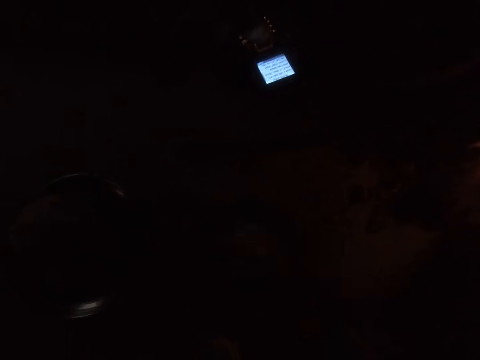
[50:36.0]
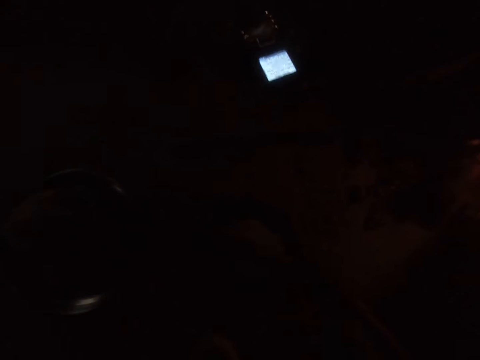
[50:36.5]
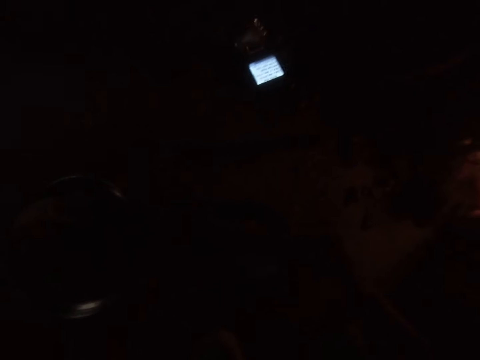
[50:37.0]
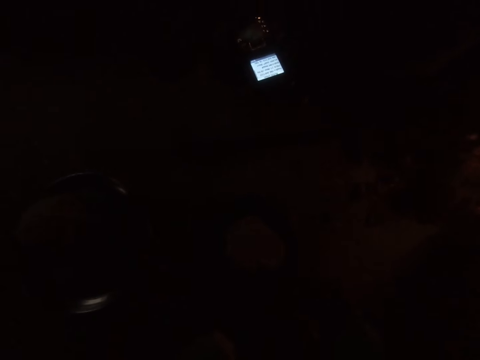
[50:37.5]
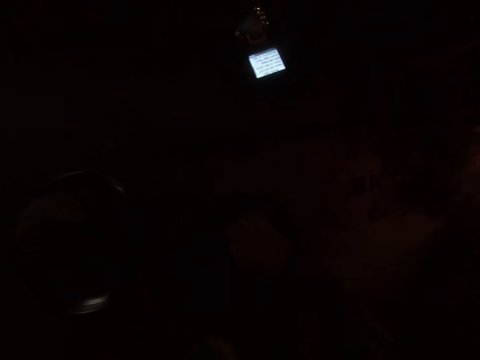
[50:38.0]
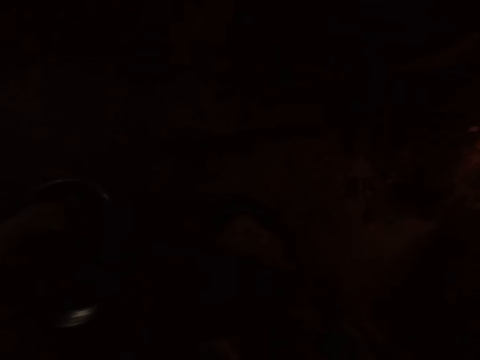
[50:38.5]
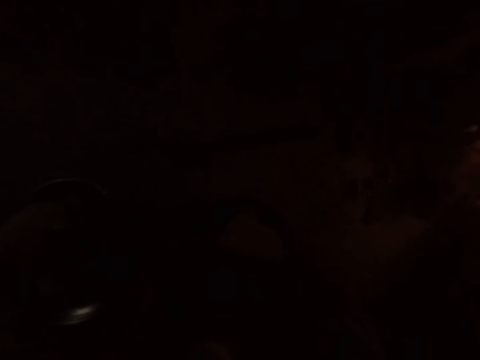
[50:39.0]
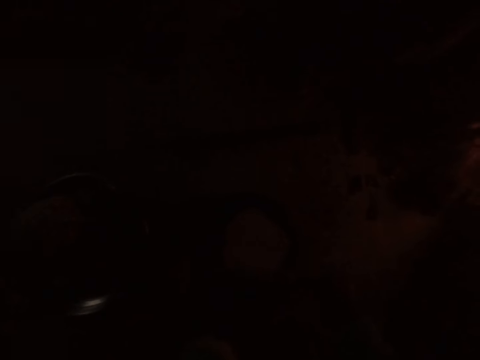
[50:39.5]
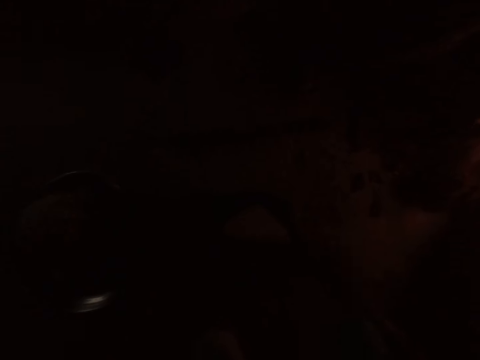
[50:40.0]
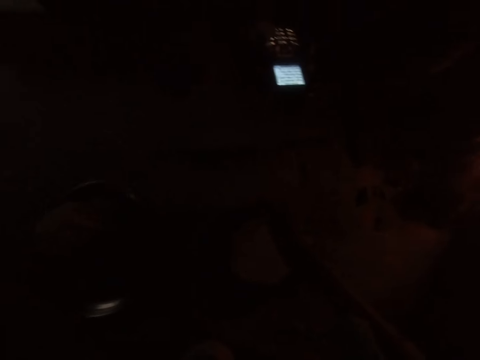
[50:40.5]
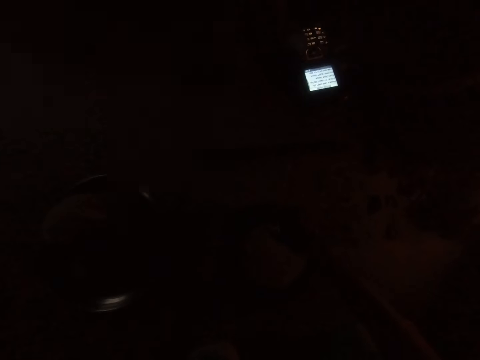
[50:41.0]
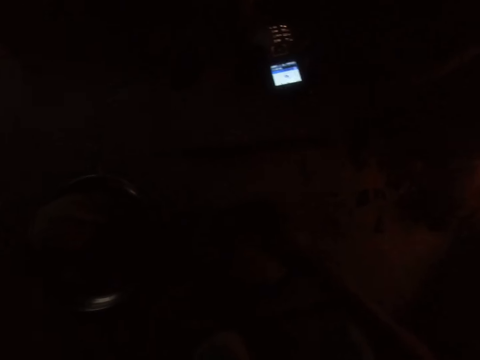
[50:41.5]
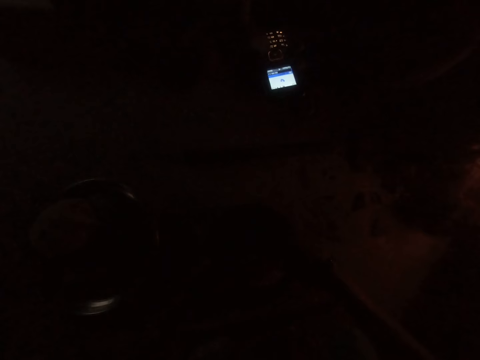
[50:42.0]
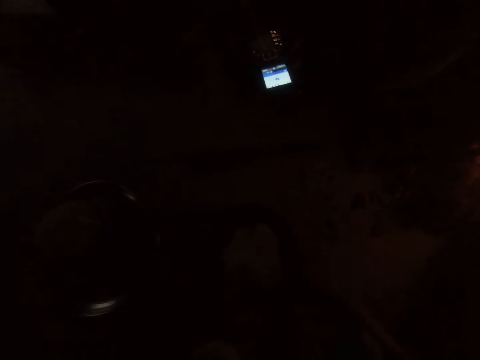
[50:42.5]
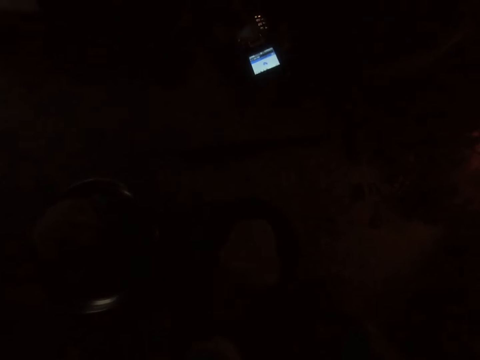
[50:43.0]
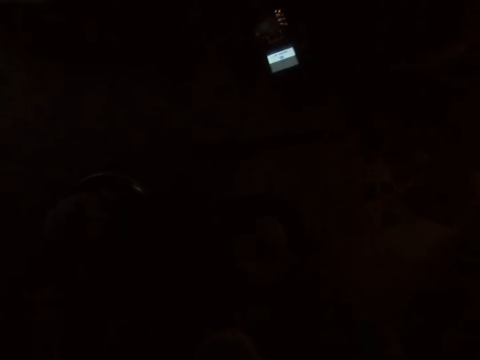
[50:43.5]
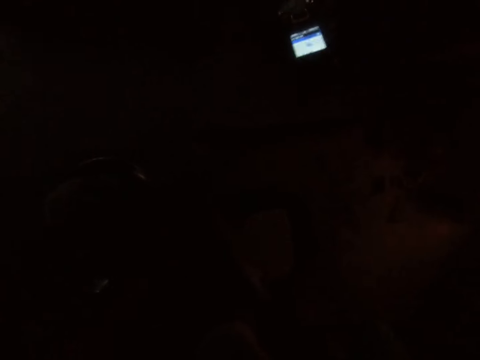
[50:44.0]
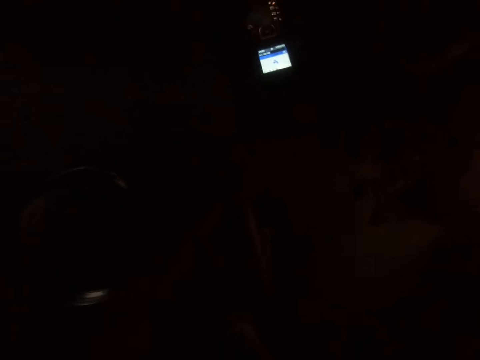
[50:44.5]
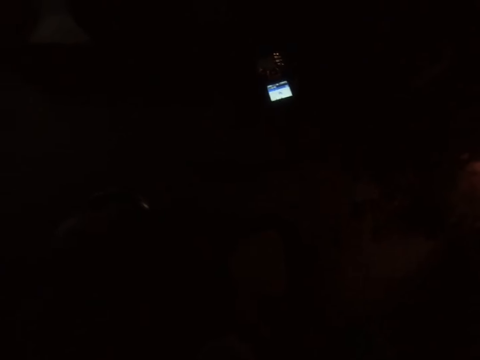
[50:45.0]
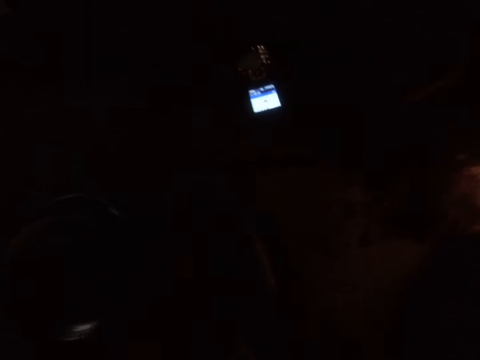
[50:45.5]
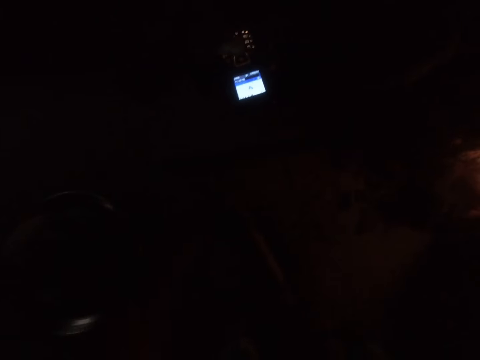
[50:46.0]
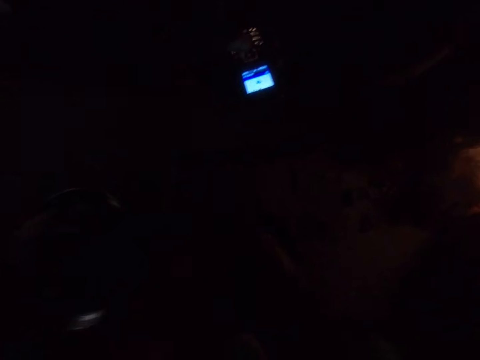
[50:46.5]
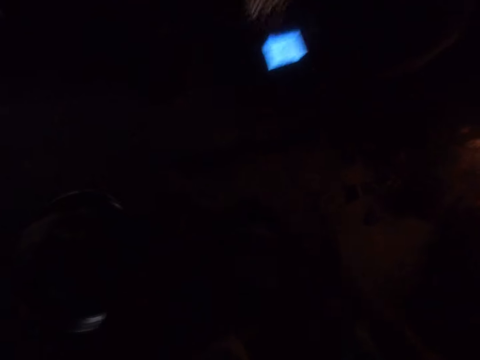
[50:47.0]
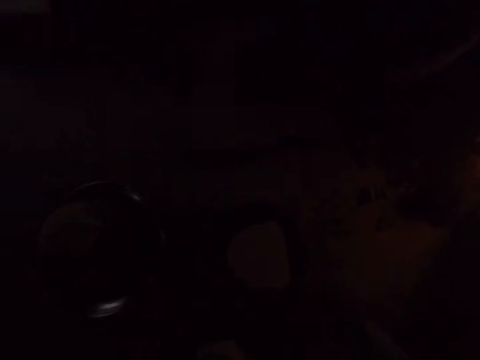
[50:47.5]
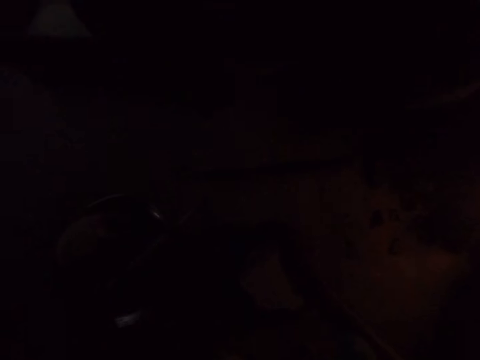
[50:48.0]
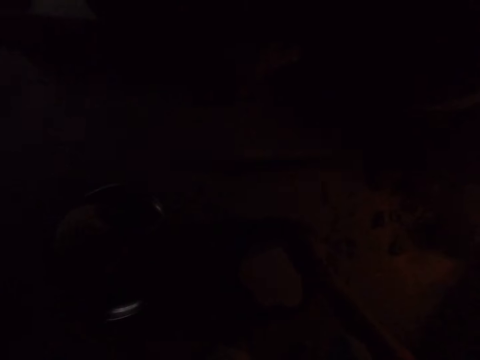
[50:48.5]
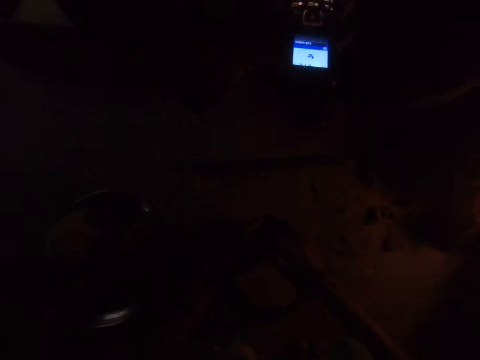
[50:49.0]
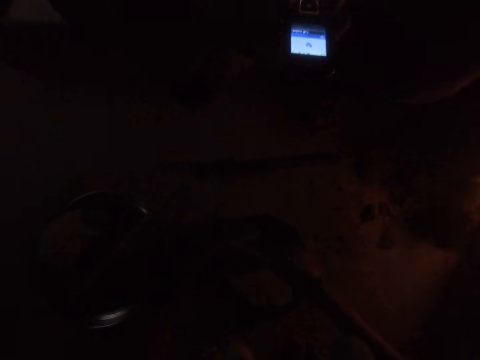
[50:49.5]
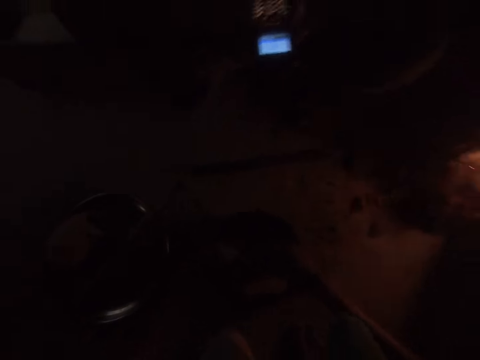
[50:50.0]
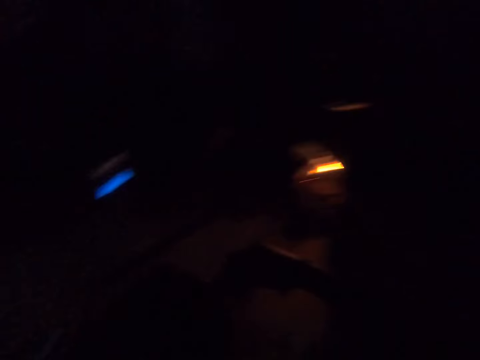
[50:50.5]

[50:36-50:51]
The camera wearer dials the phone with his right hand. He scrolls the phone. He converses. He dials the phone with his right hand. He converses.

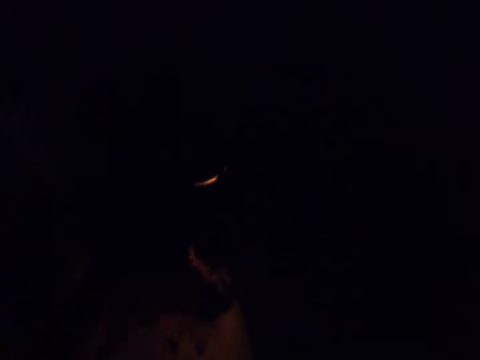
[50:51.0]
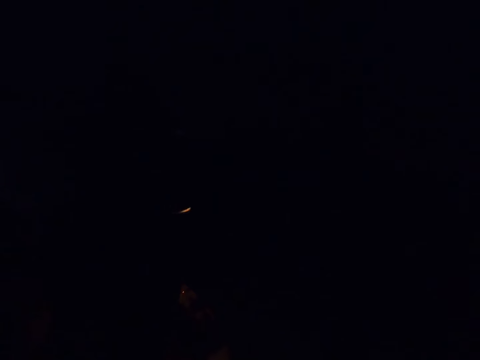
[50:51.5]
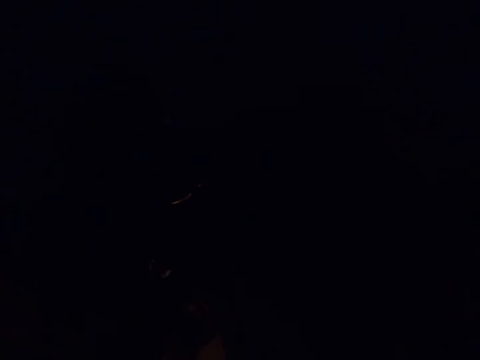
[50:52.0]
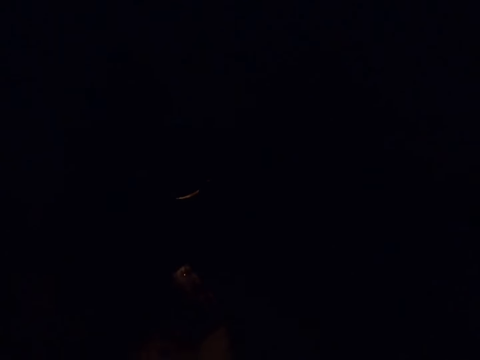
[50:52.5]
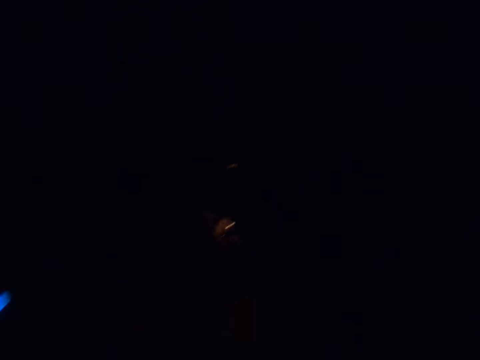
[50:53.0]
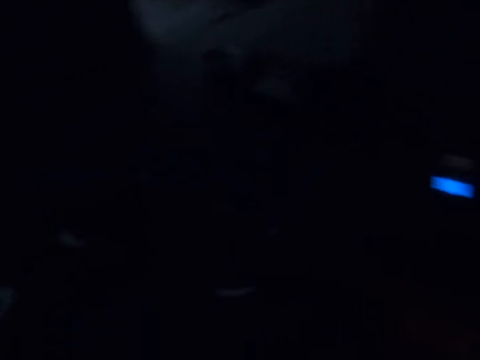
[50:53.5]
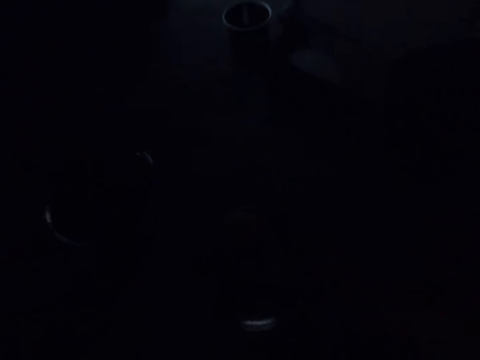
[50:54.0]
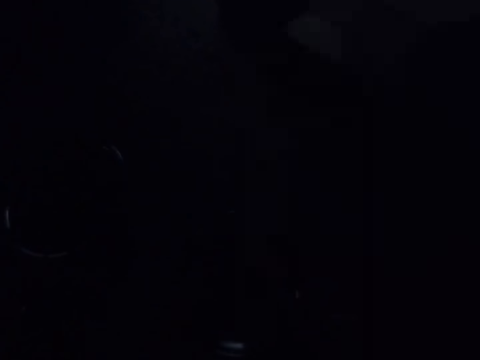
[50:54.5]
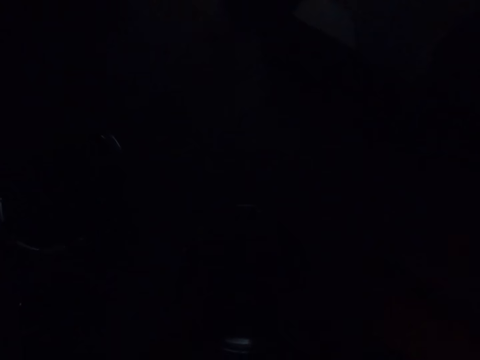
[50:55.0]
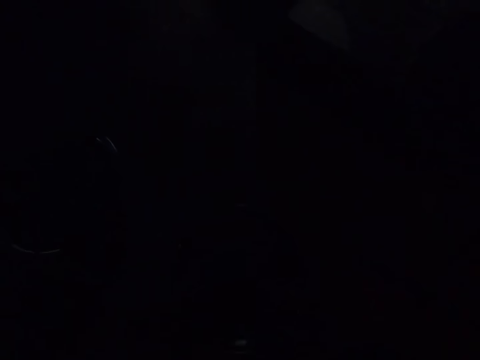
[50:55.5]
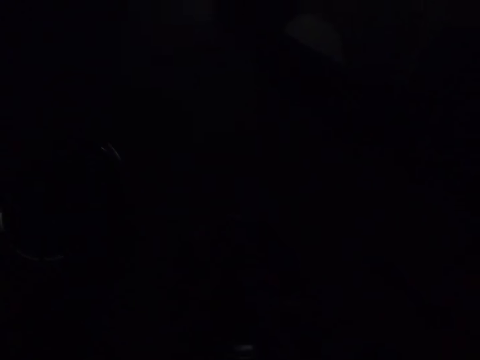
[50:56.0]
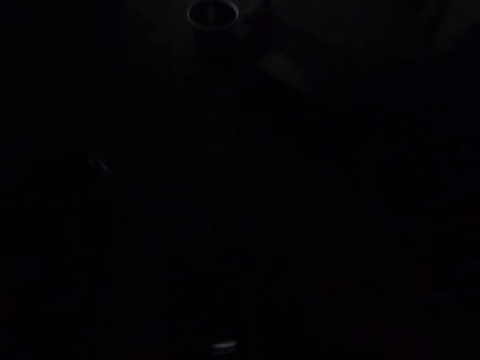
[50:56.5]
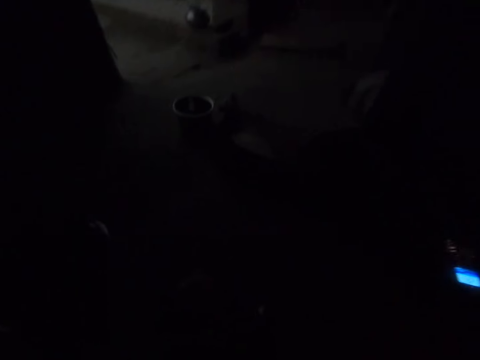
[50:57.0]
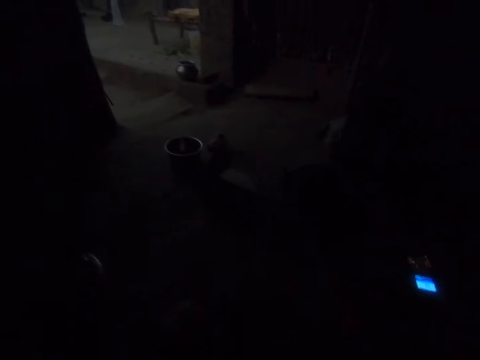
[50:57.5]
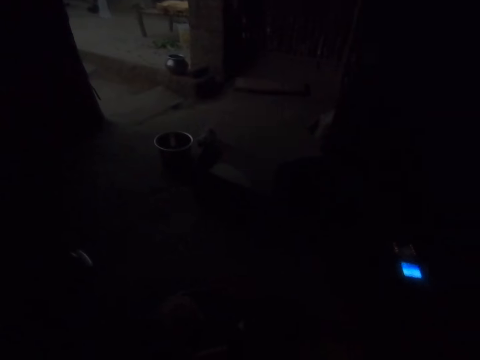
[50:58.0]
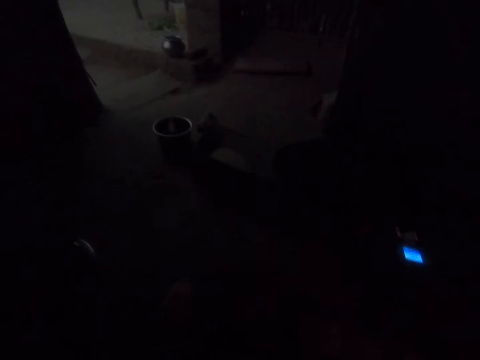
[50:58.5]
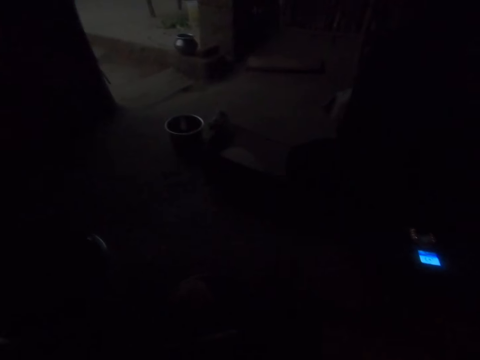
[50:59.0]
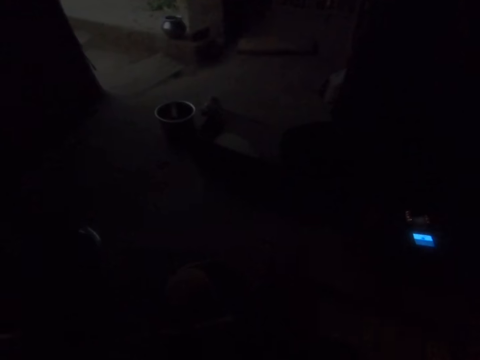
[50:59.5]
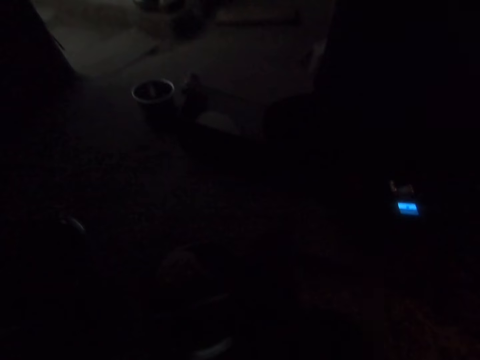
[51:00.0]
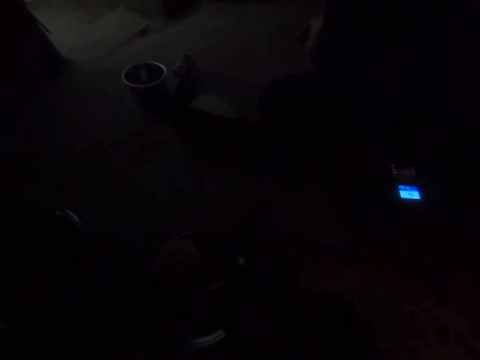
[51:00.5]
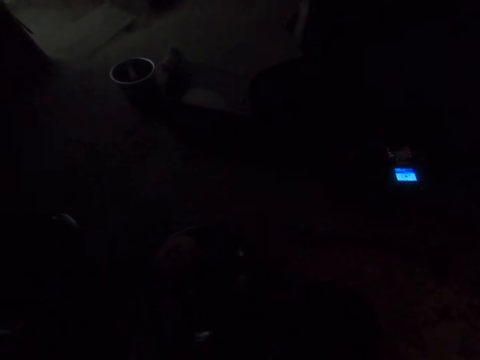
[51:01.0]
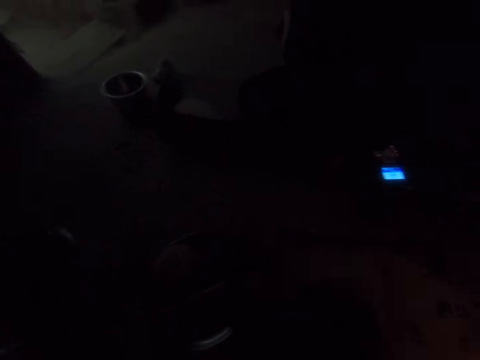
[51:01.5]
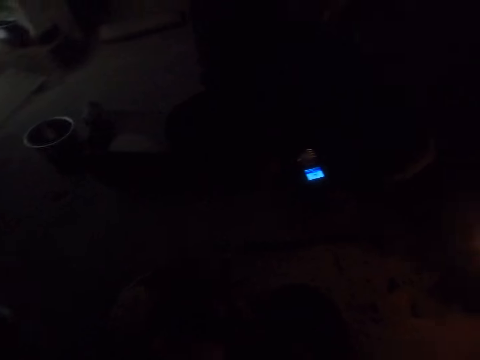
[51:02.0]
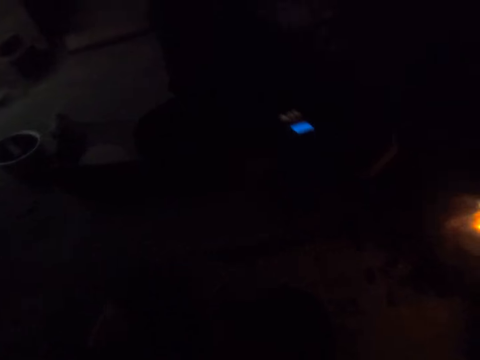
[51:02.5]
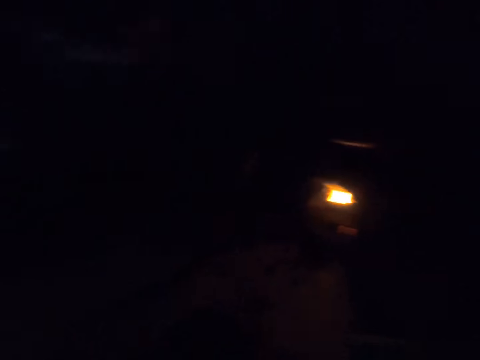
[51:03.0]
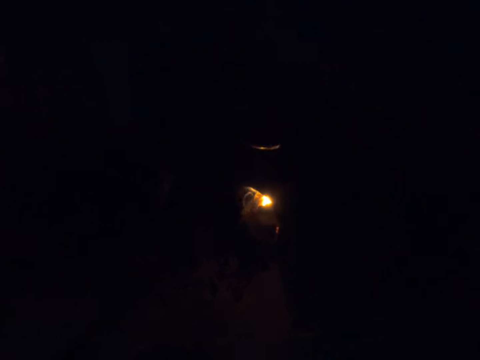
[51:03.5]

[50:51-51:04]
The camera wearer moves the firewood. They put the piece of dough on the frying pan. They move around the kitchen. They roll the dough with the roller with both hands. They scroll the phone.
